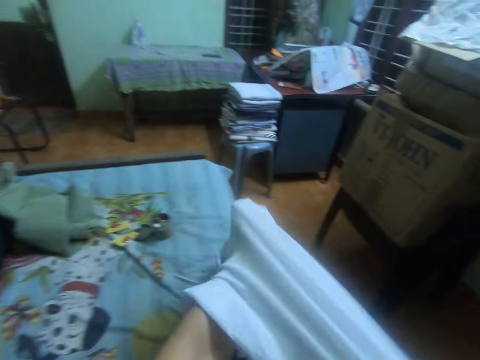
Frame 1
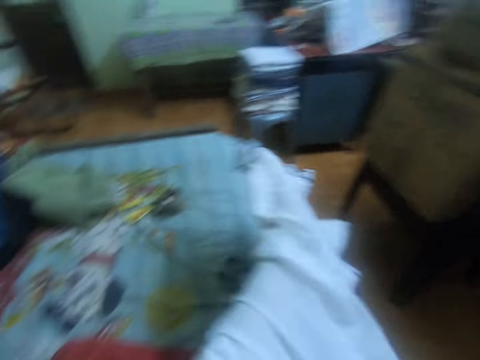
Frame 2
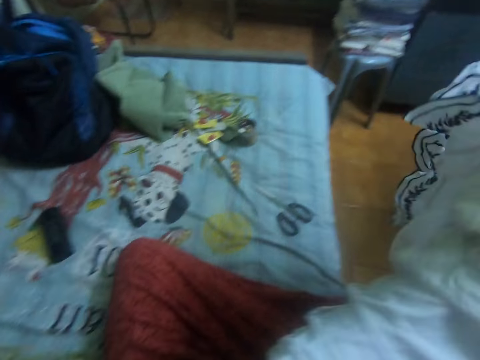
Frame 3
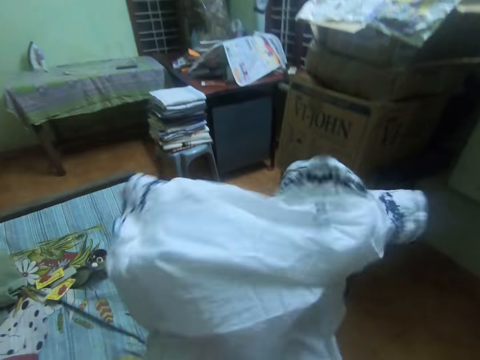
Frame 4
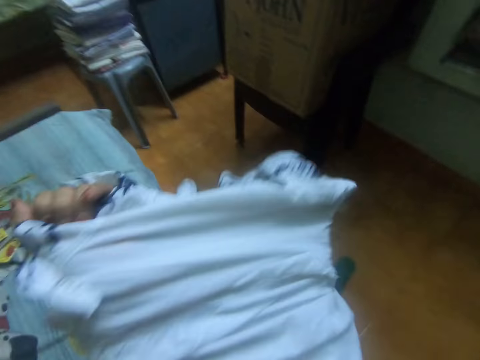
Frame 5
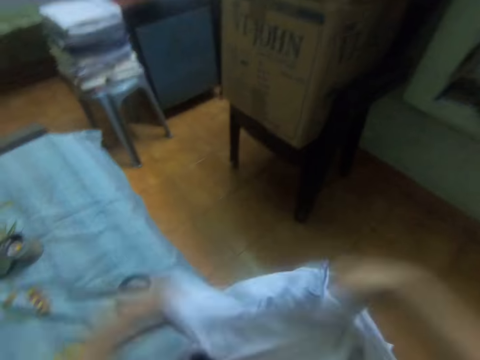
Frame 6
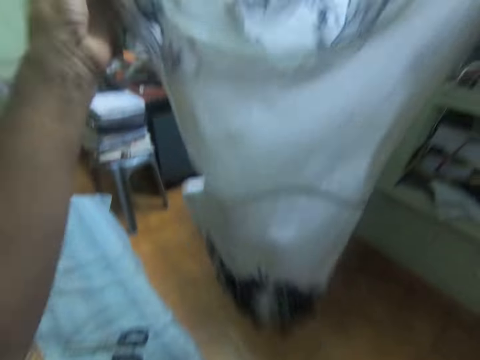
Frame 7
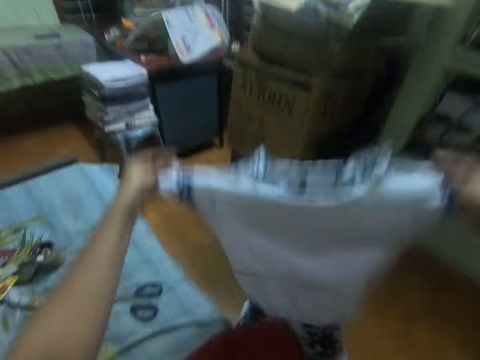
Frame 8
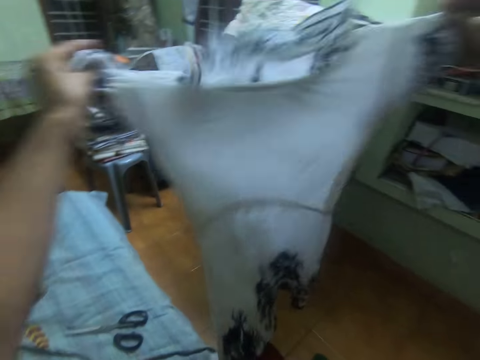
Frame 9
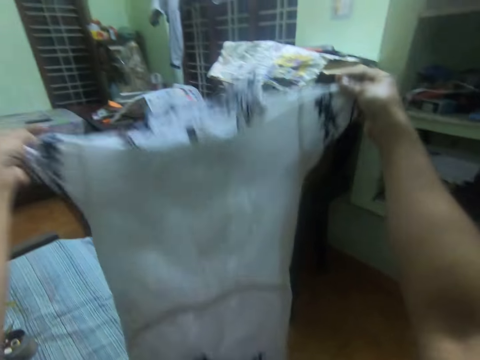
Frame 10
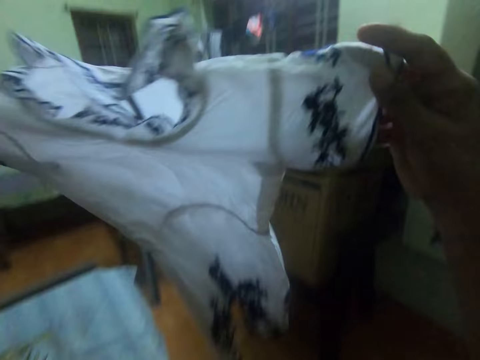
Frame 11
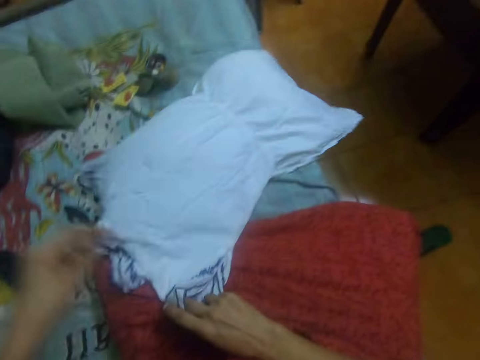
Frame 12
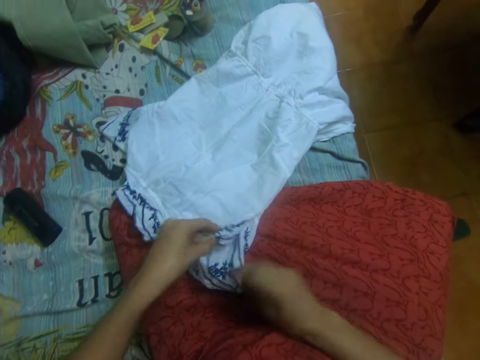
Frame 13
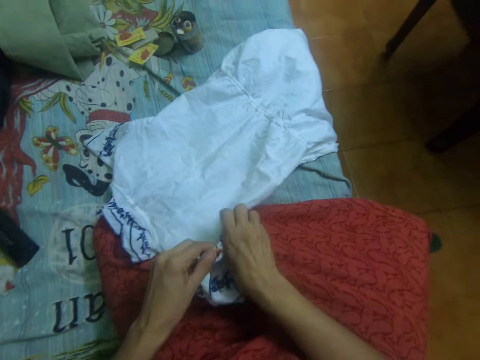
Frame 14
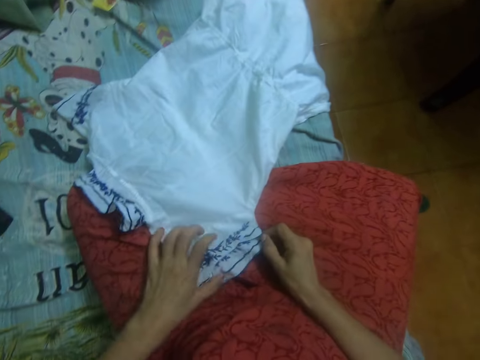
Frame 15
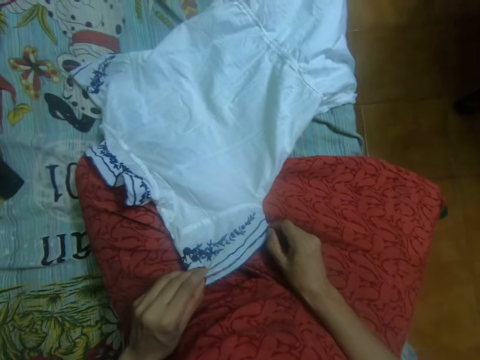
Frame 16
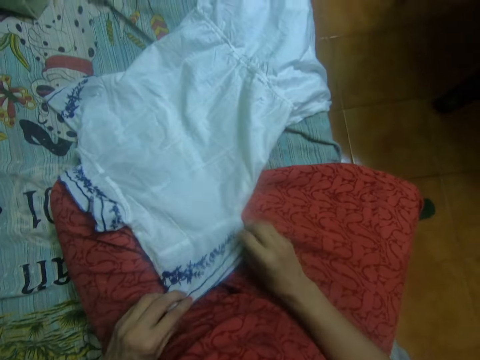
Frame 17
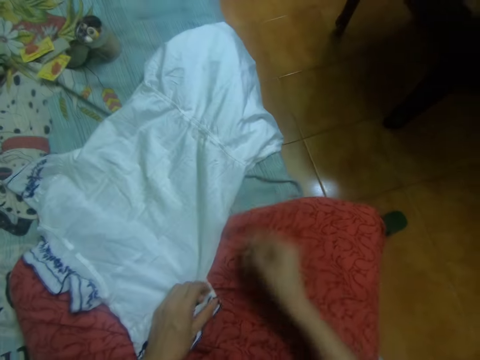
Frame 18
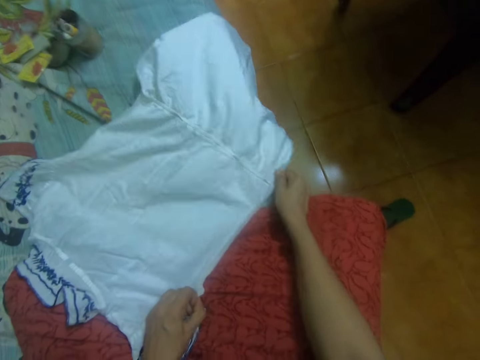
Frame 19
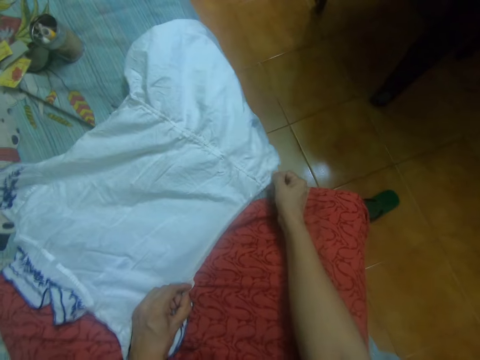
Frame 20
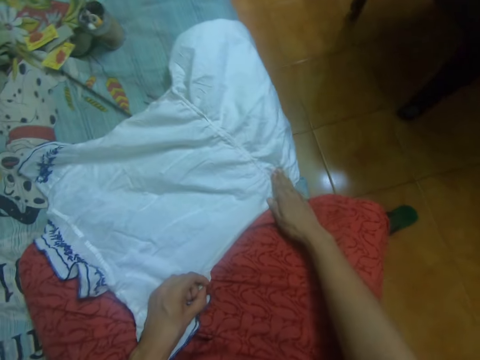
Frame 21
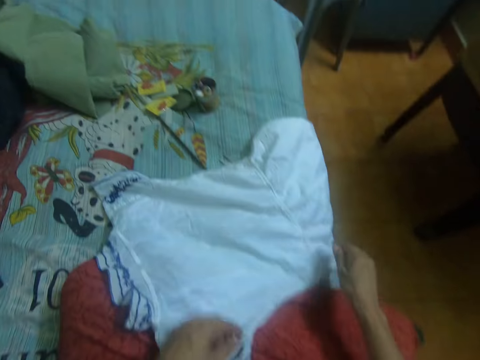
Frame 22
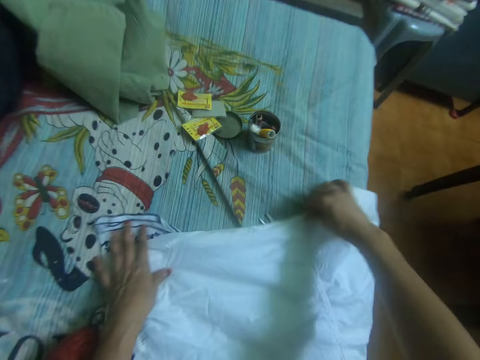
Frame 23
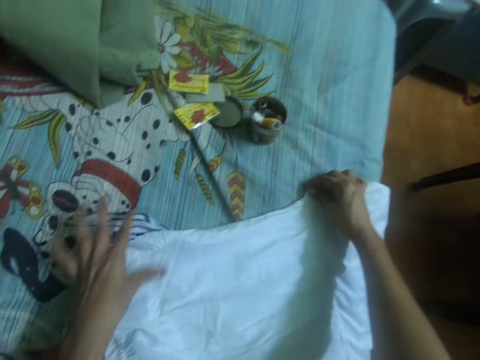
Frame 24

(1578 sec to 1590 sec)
The camera wearer turns the fabric inside out with her two hands. She flaps the dress with her hands. She drops the dress on the mattress. She adjusts the dress with her two hands.

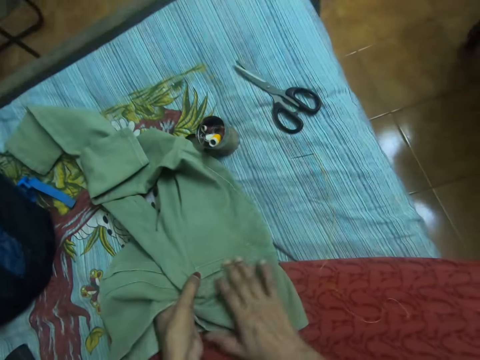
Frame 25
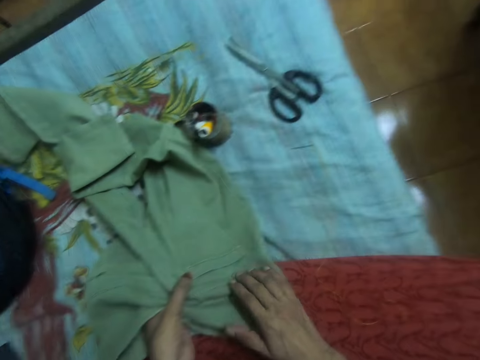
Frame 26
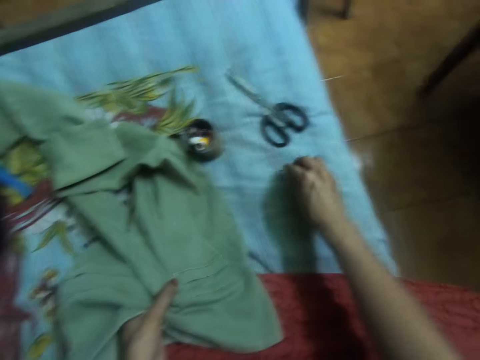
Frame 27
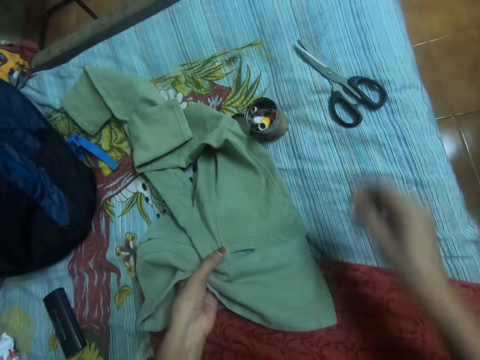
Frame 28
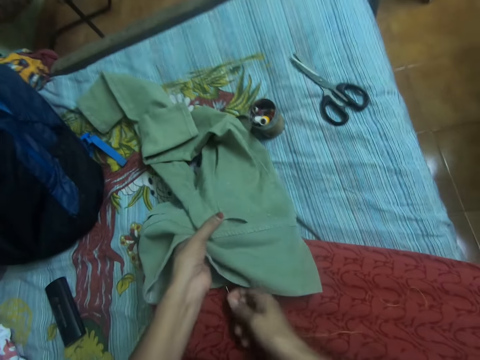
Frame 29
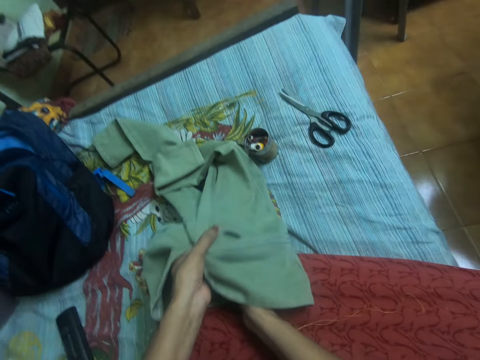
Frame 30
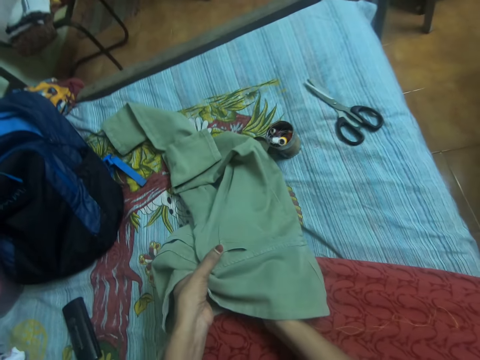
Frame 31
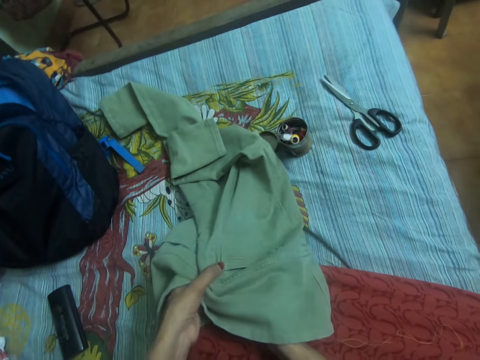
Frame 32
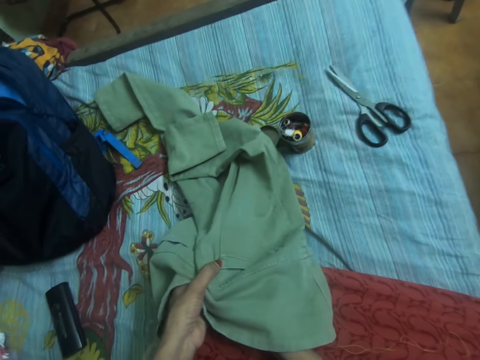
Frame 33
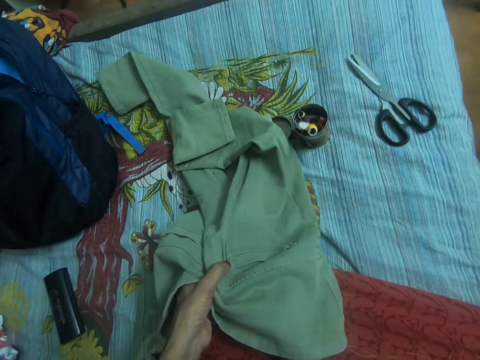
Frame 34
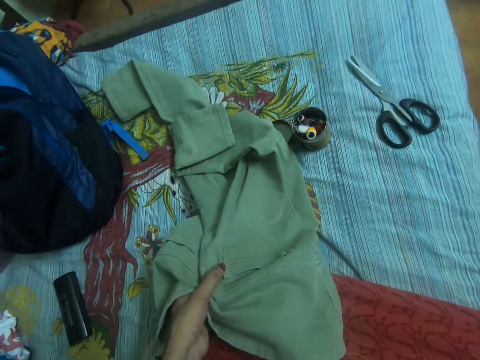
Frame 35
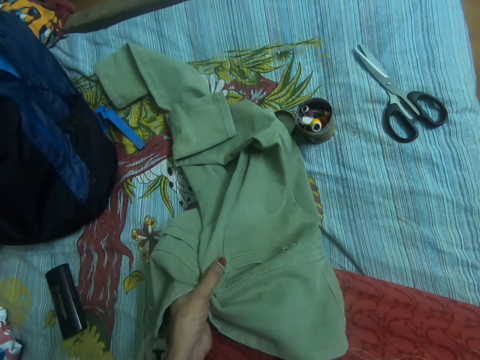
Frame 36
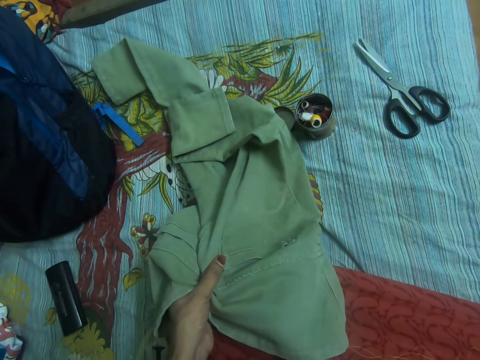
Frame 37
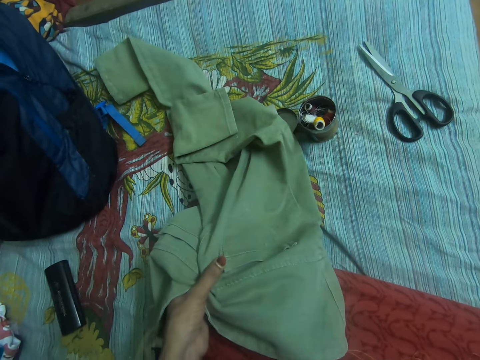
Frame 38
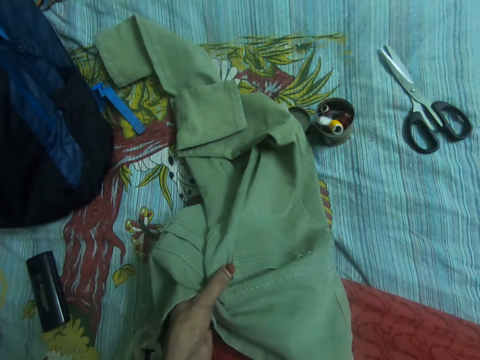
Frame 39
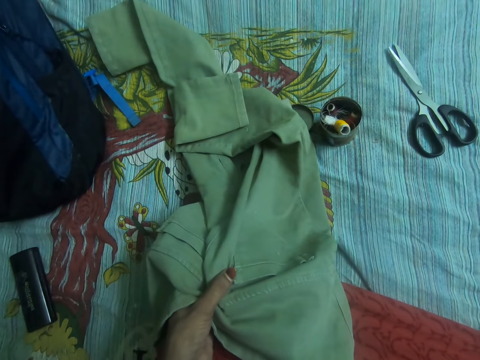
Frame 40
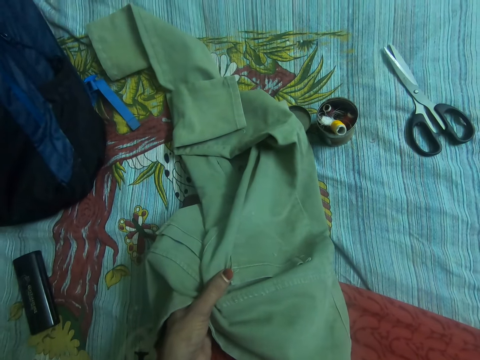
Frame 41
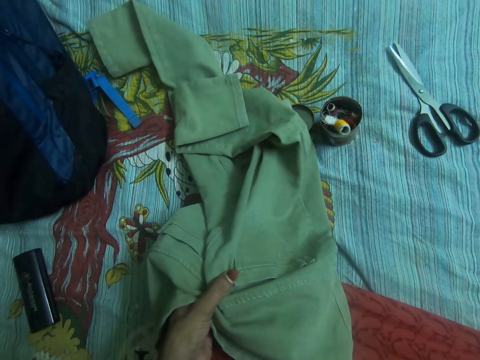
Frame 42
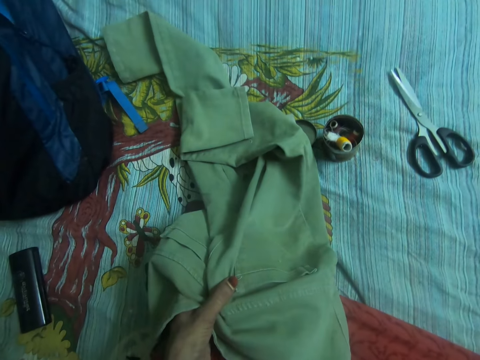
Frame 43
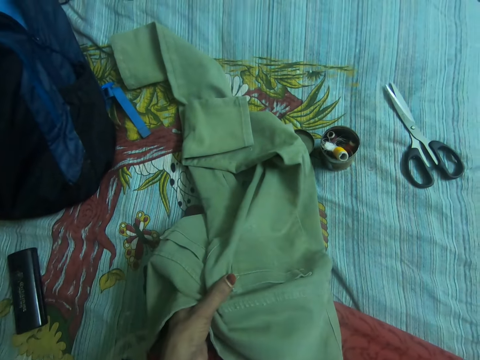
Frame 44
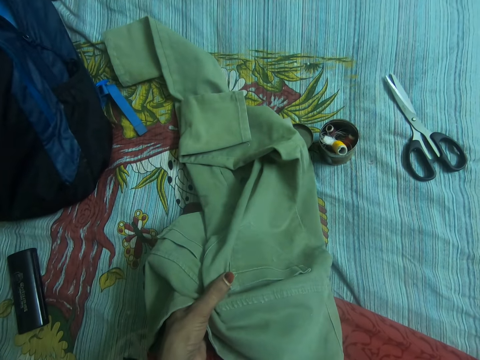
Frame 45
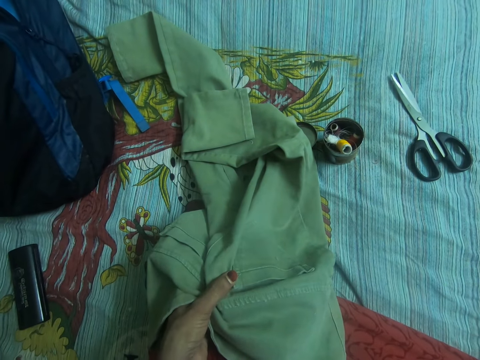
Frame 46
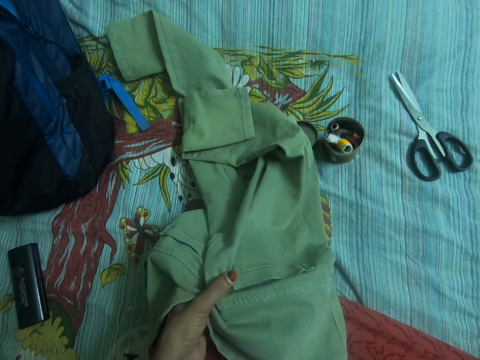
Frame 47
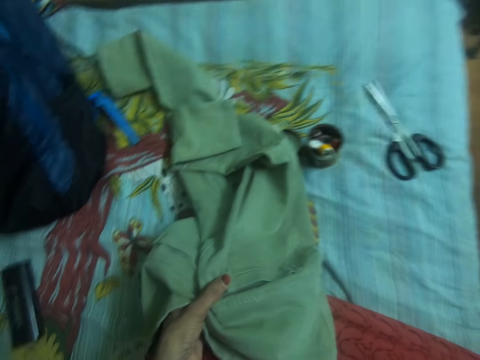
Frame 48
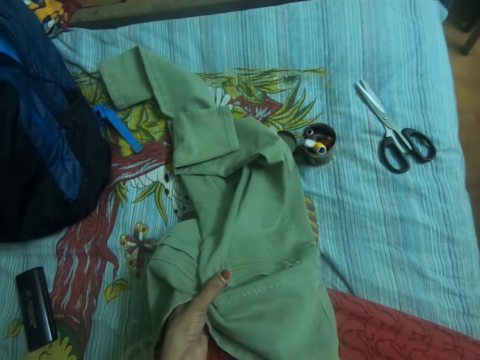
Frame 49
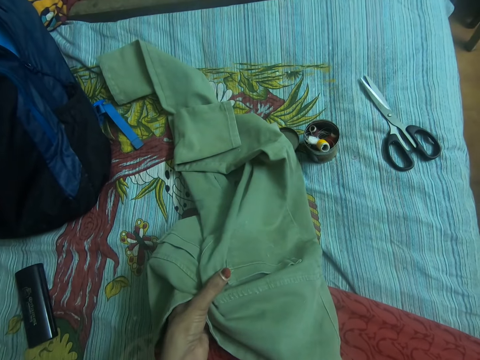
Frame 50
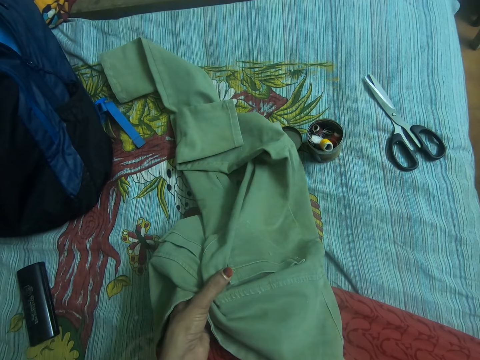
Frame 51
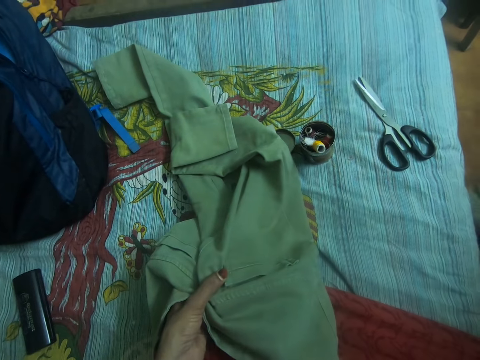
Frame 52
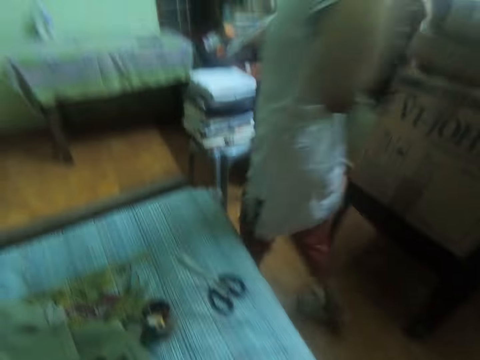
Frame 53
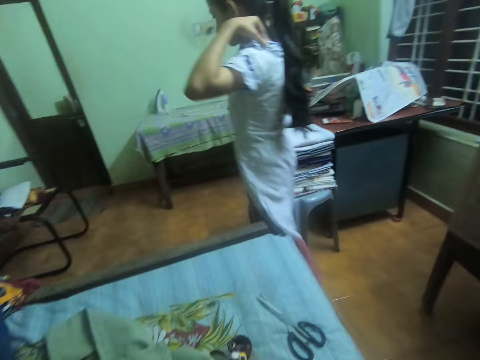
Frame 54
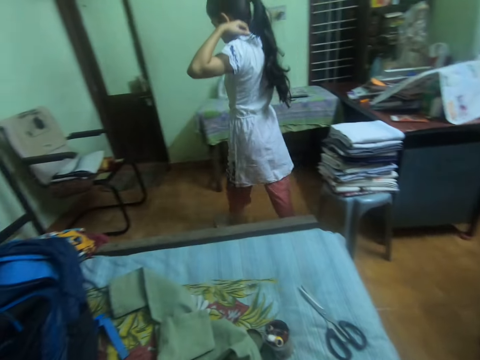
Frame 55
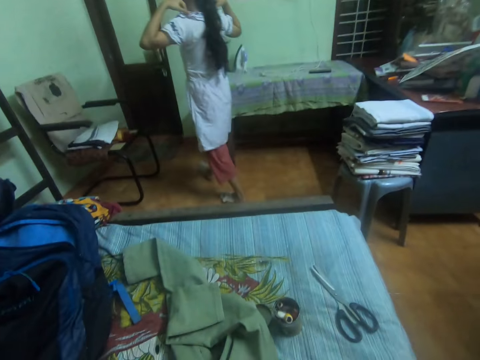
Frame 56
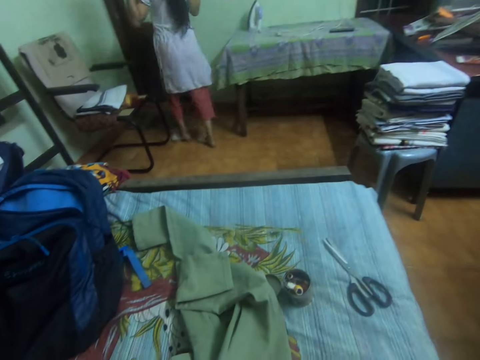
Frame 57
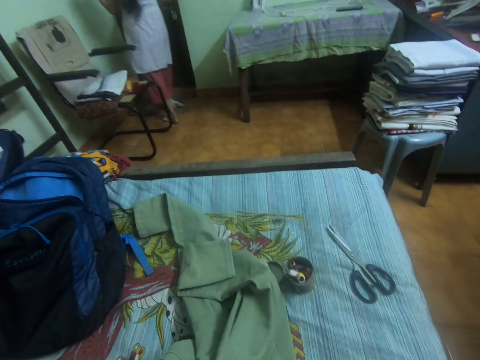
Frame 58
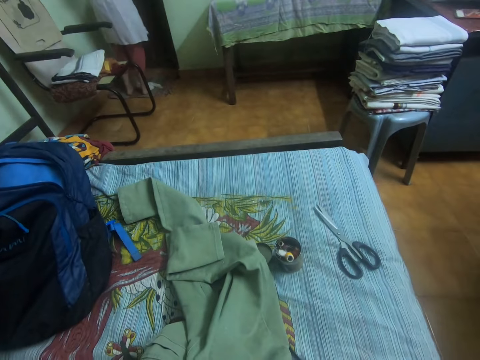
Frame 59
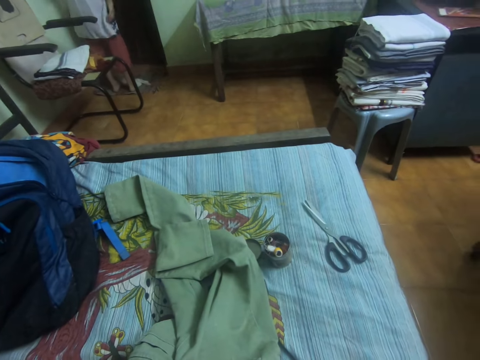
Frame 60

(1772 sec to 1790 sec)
The camera wearer picks up the needle from the mattress with her right hand. She sews the trouser with the needle in her right hand. A lady appears. The camera wearer discusses with the lady in the room. The lady walks in the house.
